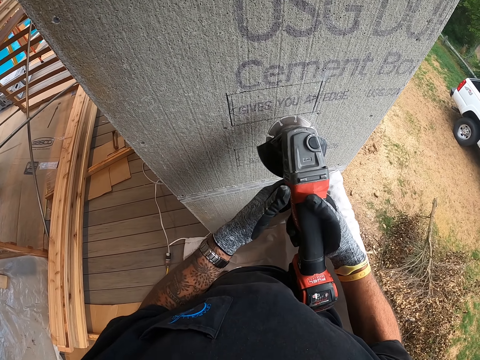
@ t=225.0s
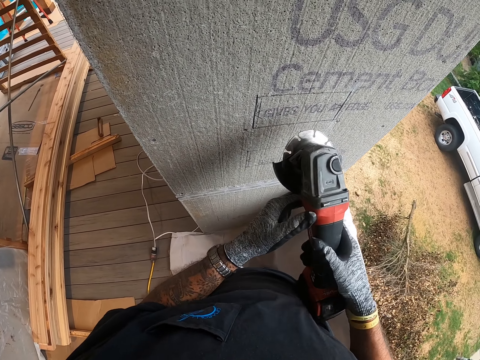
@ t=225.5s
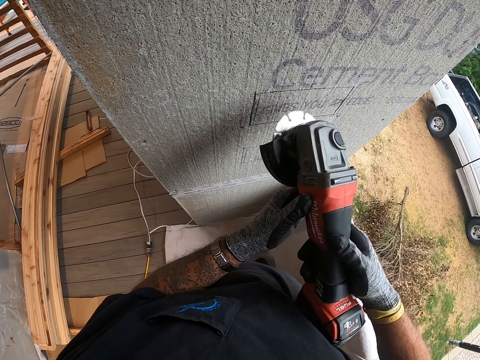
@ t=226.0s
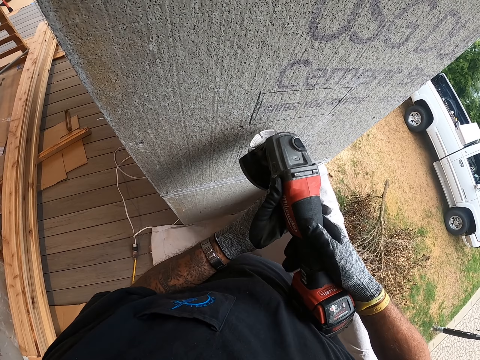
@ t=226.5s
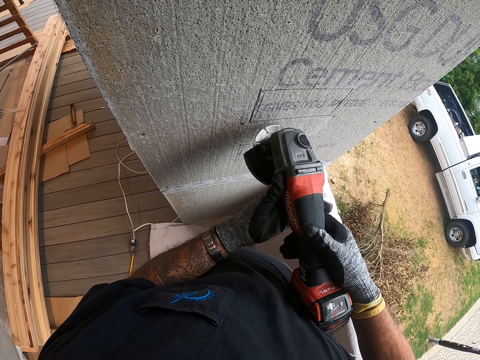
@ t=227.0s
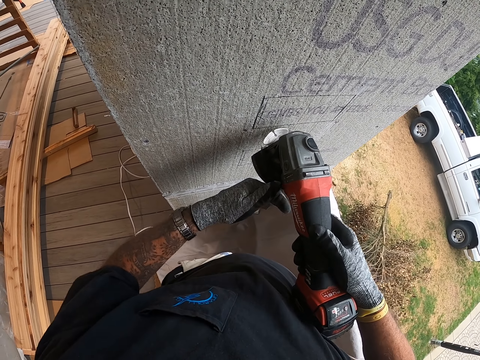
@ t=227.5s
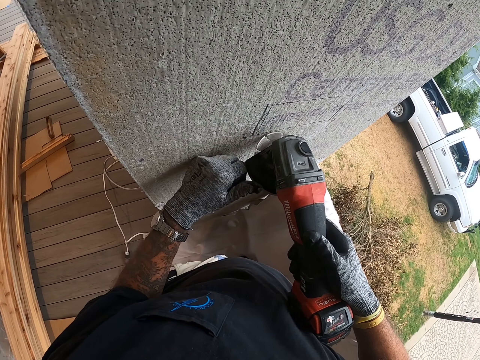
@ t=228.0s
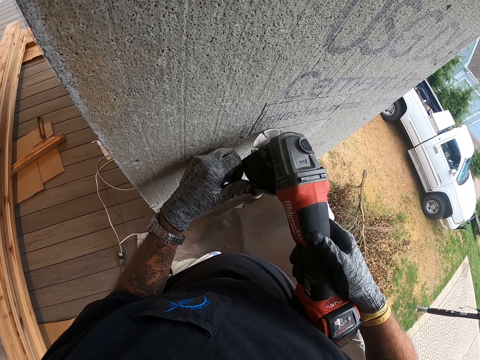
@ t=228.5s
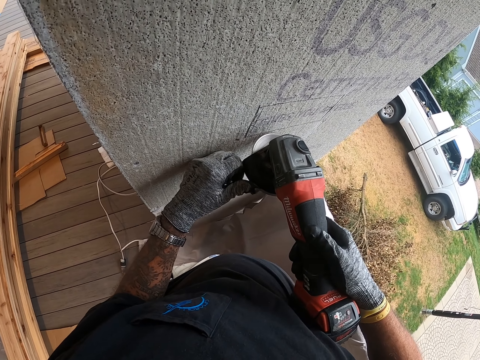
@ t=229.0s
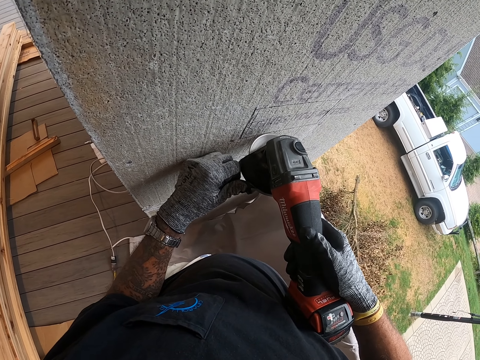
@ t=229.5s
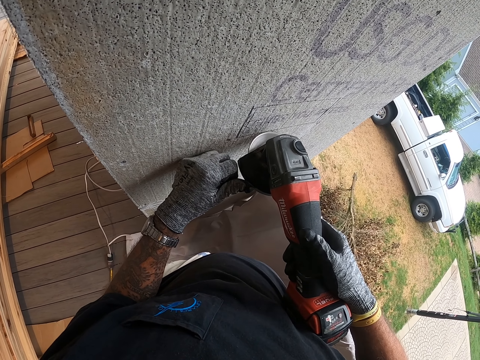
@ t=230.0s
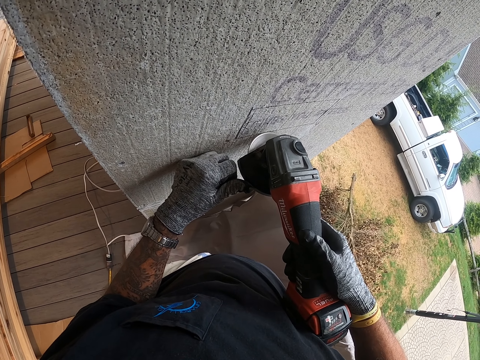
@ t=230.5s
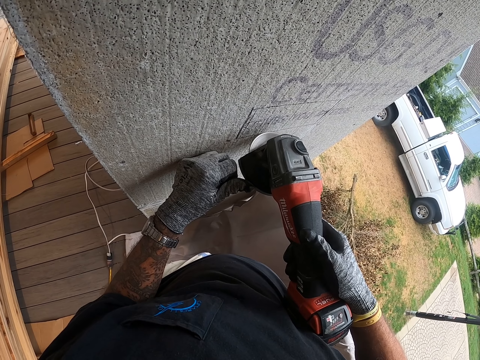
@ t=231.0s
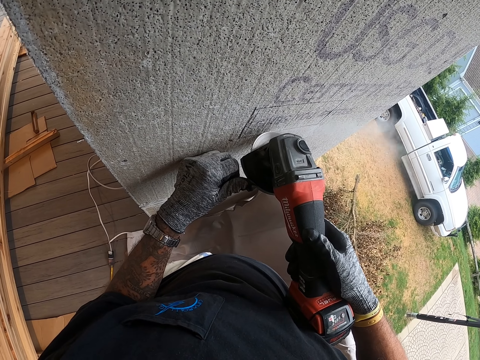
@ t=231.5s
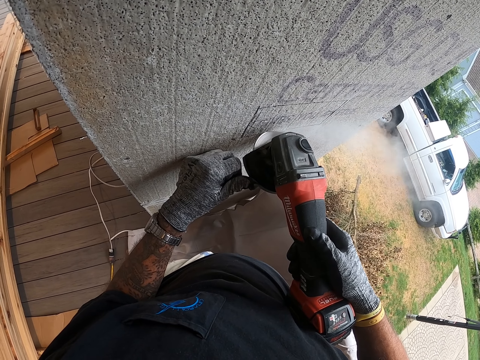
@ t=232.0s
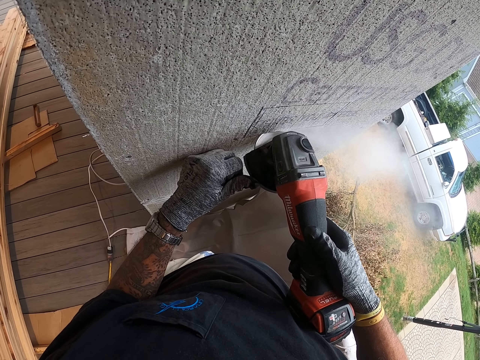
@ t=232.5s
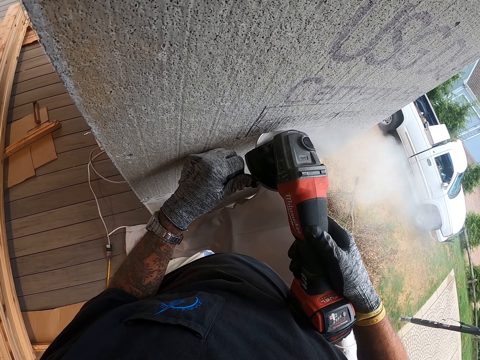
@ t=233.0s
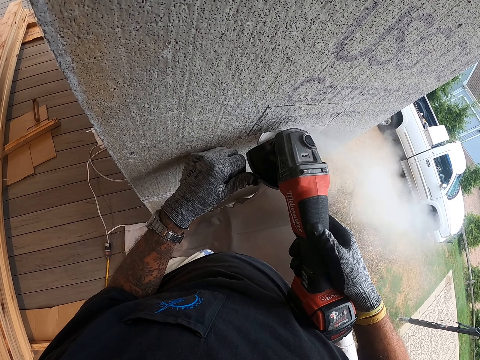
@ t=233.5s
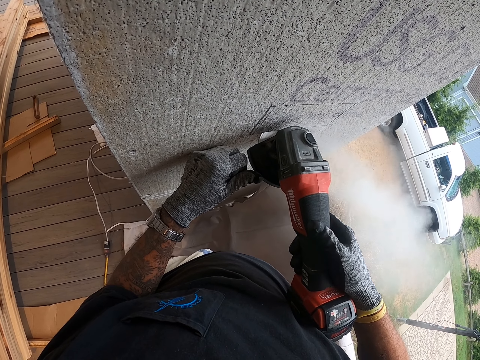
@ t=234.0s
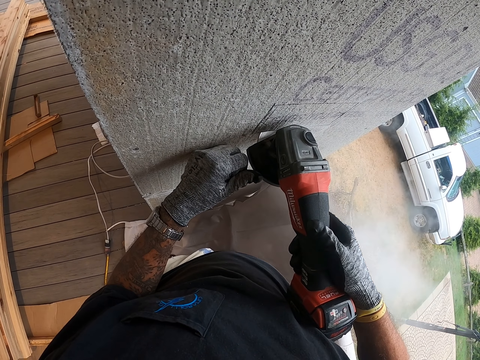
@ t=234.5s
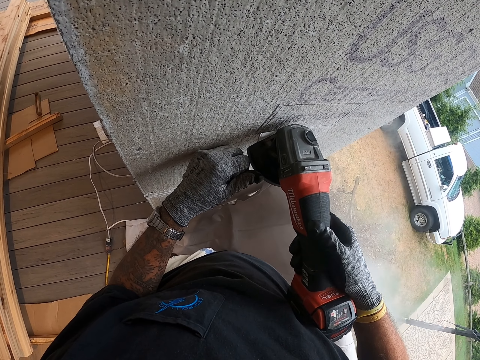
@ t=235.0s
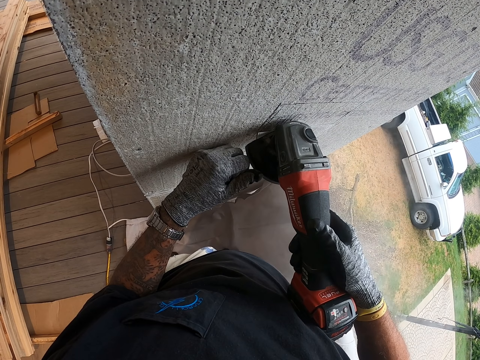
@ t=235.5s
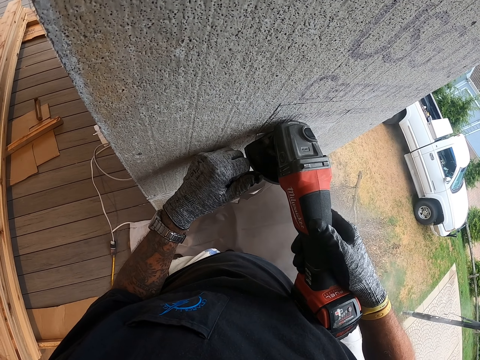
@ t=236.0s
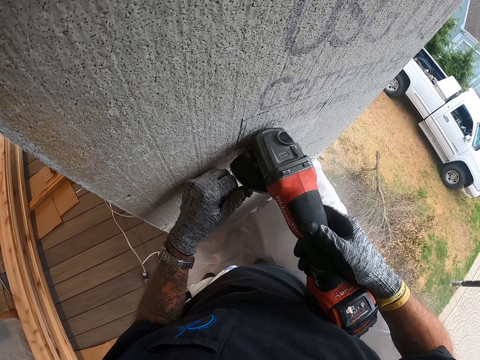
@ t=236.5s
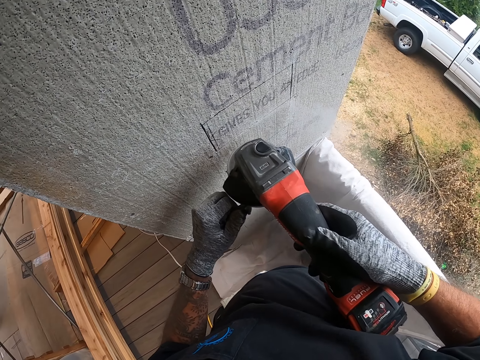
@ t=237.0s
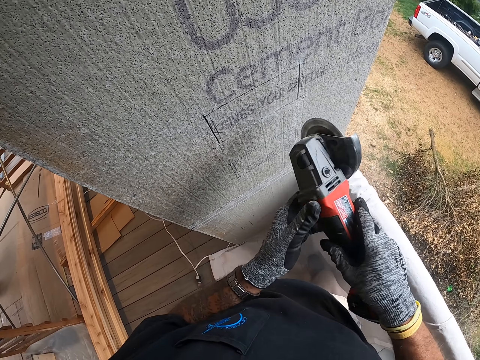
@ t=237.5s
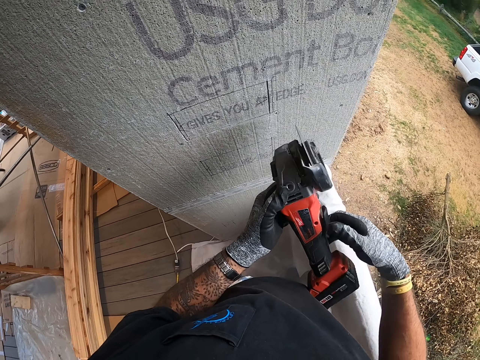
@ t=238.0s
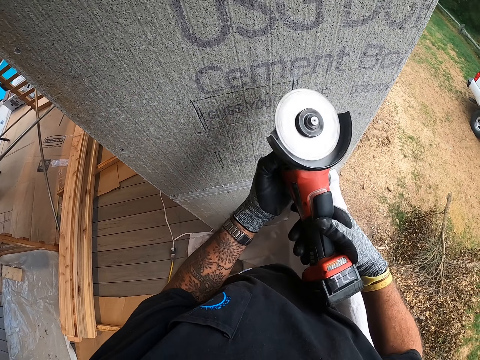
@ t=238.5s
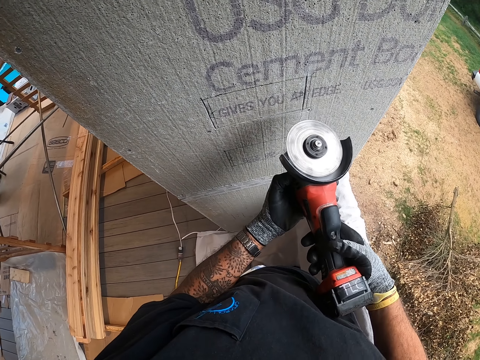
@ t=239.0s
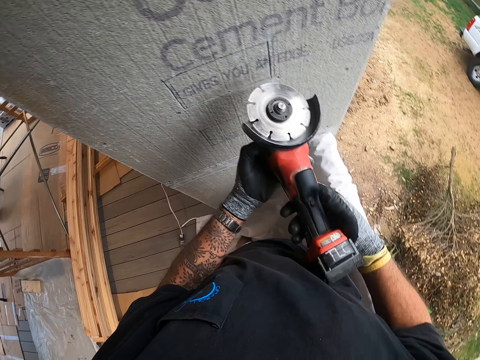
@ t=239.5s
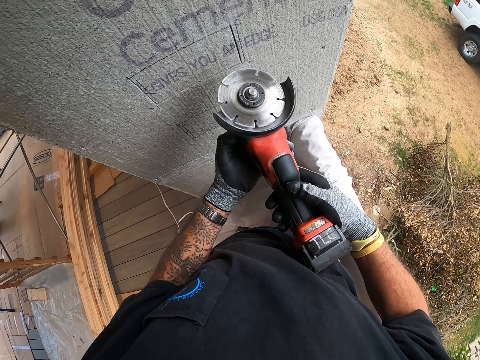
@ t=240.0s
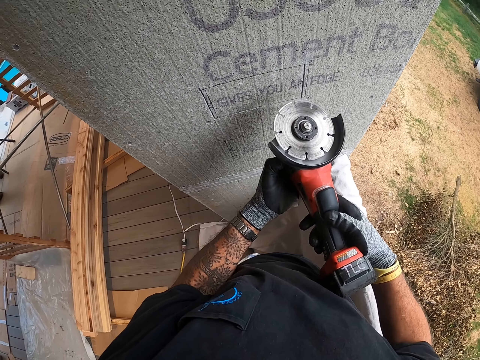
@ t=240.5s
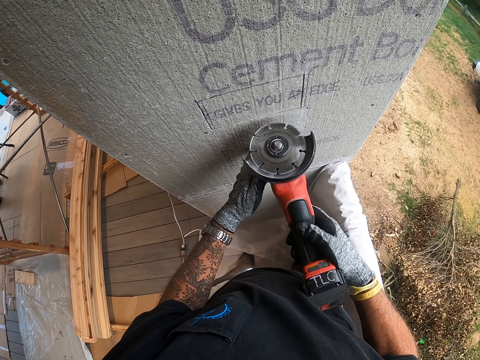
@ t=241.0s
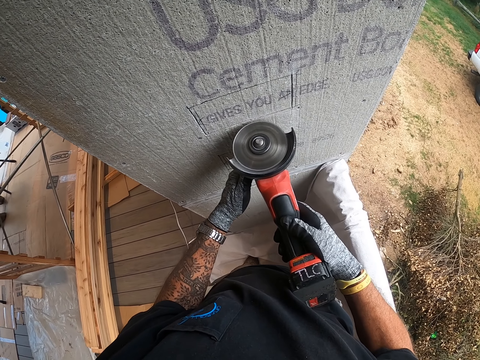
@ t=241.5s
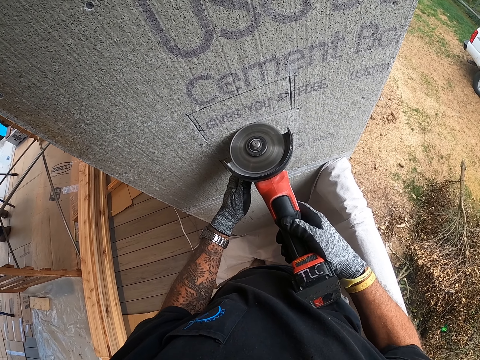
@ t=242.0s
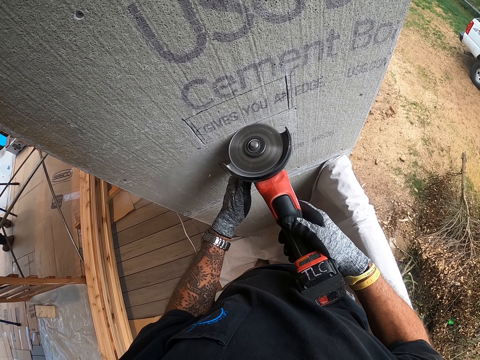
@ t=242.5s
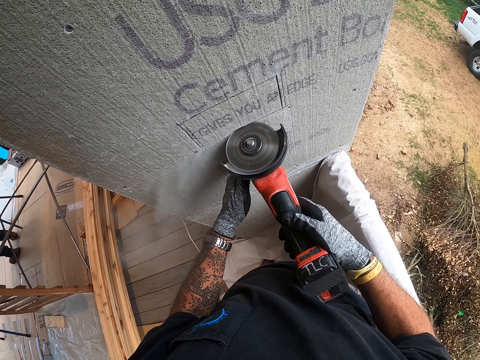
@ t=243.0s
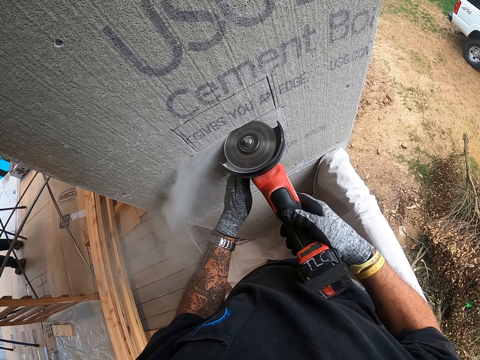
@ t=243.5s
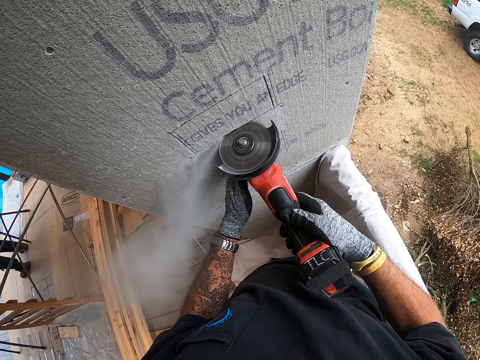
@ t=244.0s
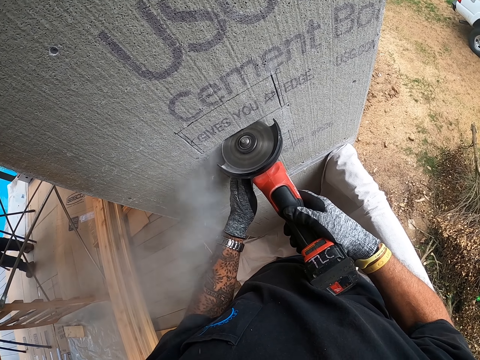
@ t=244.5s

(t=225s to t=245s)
The camera wearer cuts the wall with the grinder. They grind the concrete block. They cut the wall with the grinder. They cut the wall with the grinder again.

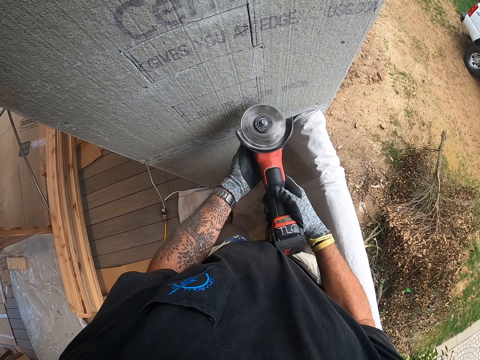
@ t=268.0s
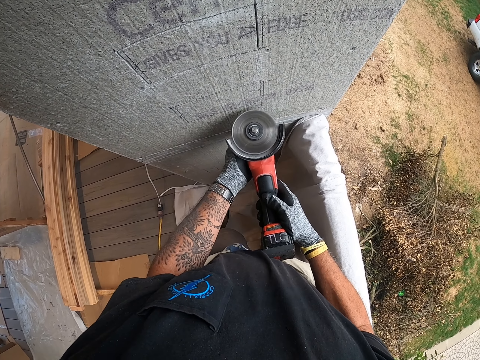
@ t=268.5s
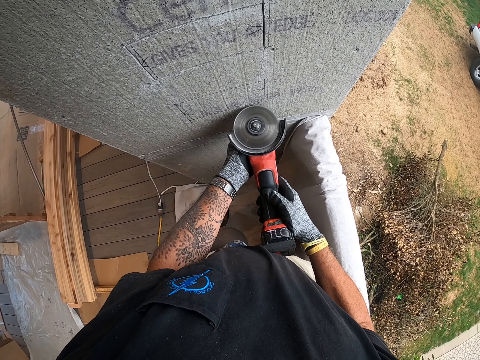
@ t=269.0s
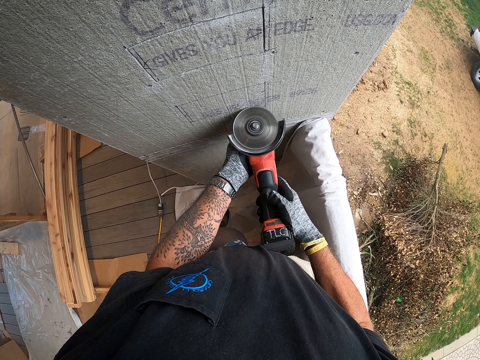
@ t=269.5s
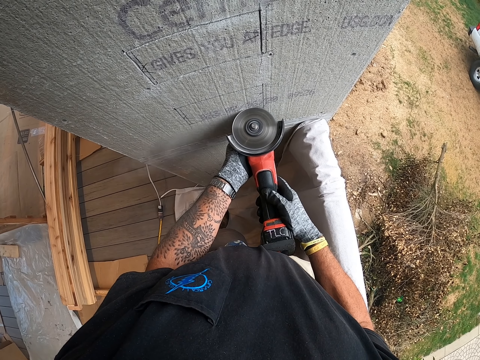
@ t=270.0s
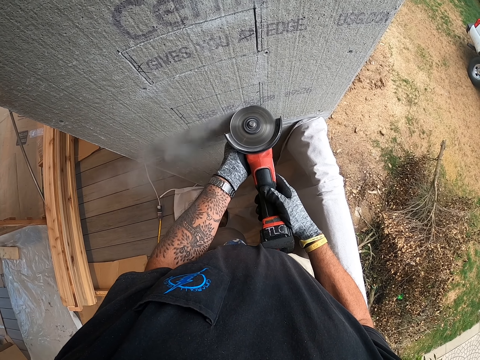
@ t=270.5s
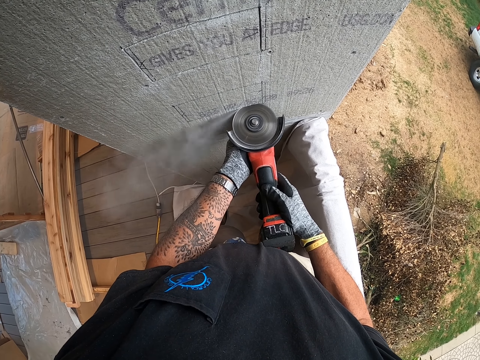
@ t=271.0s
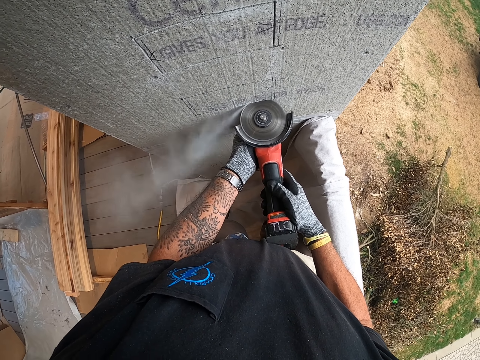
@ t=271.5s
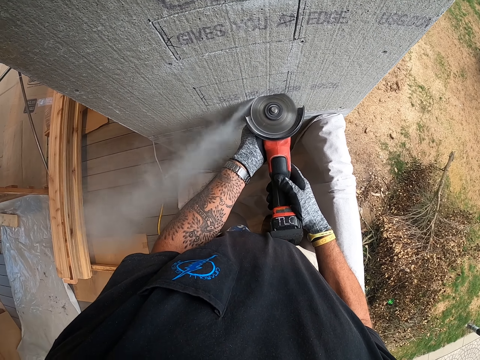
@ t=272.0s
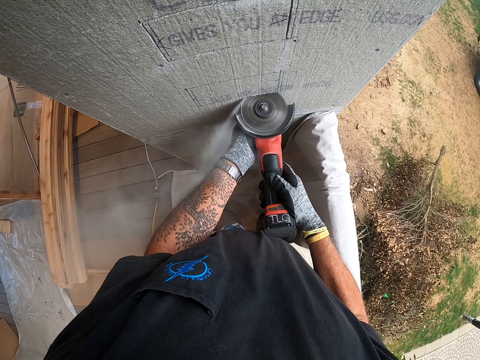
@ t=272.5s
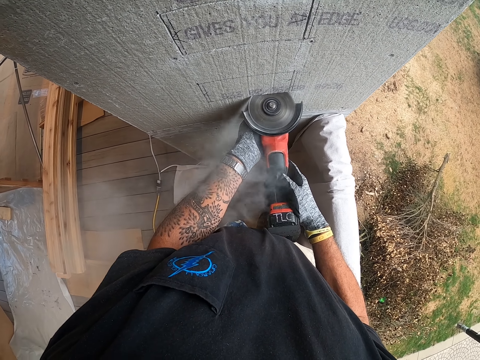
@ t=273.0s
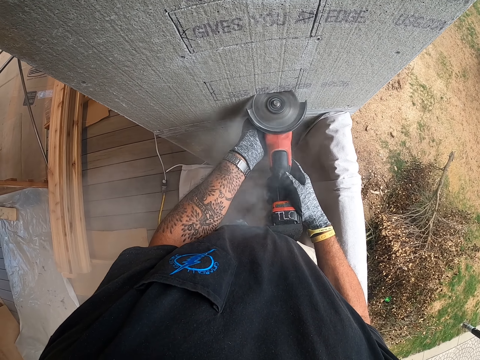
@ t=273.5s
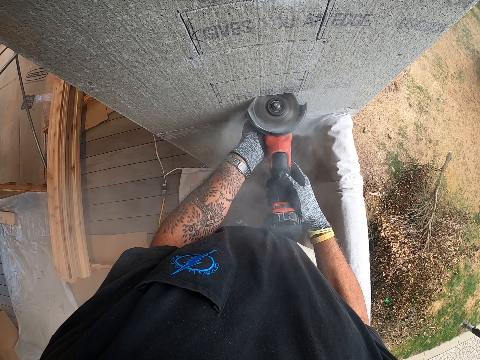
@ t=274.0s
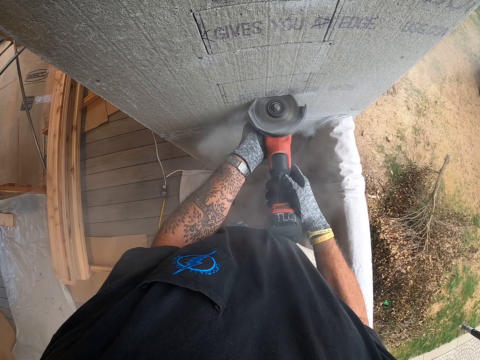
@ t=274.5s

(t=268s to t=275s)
The camera wearer grinds the concrete block.
